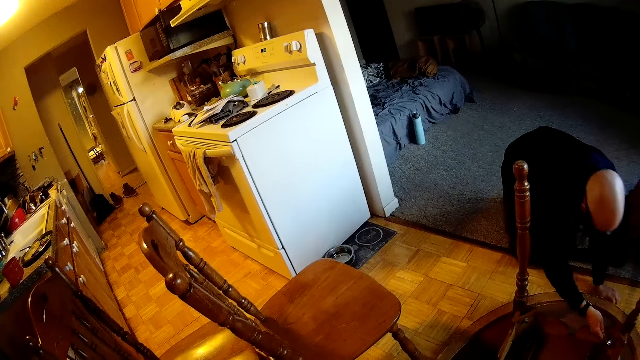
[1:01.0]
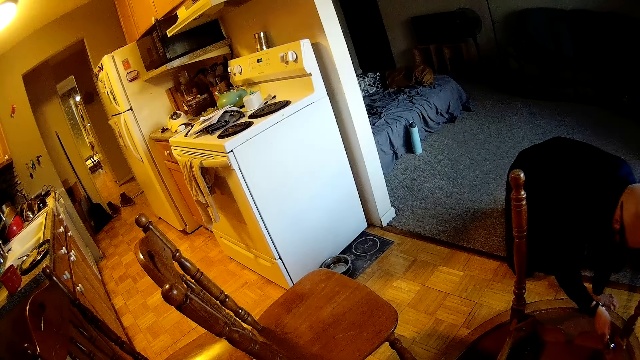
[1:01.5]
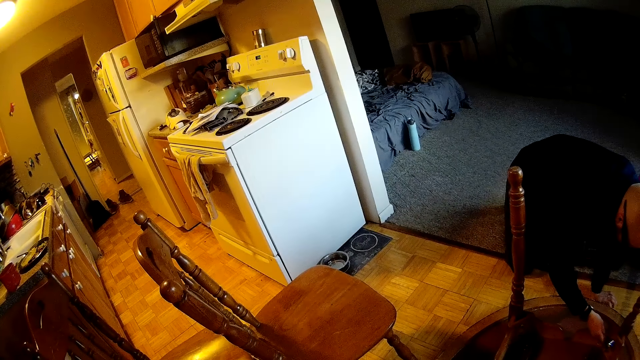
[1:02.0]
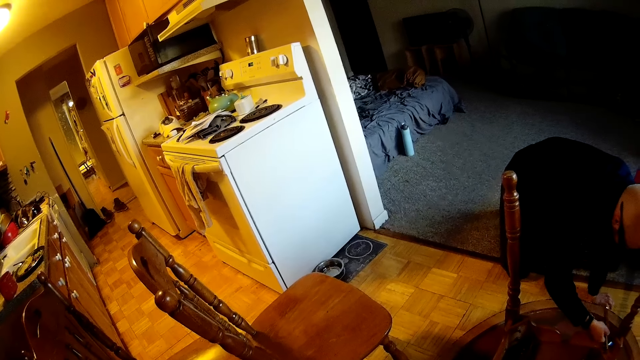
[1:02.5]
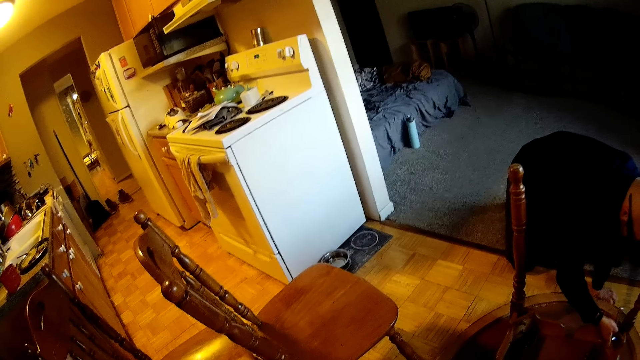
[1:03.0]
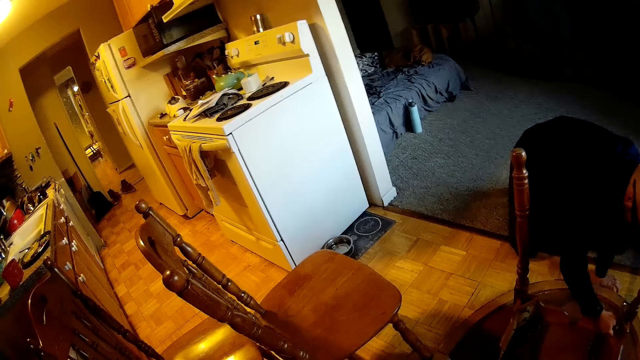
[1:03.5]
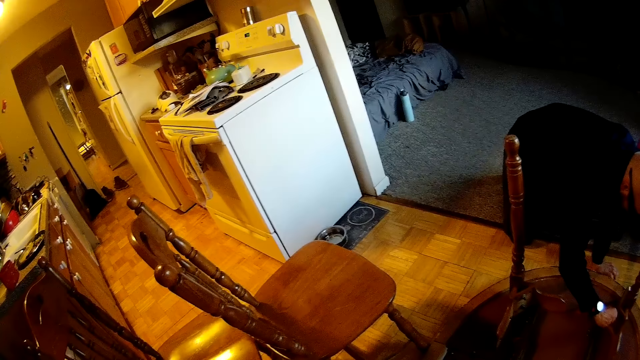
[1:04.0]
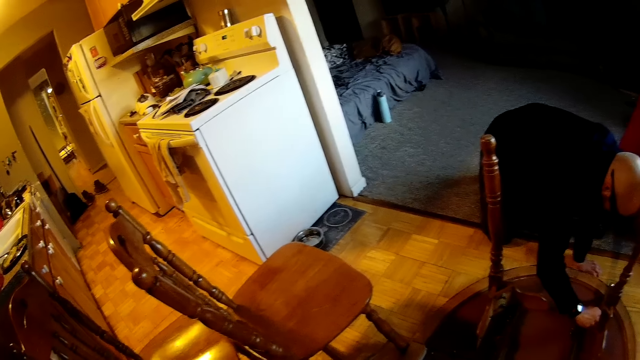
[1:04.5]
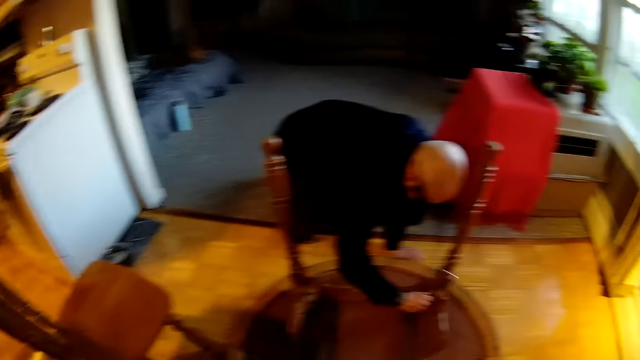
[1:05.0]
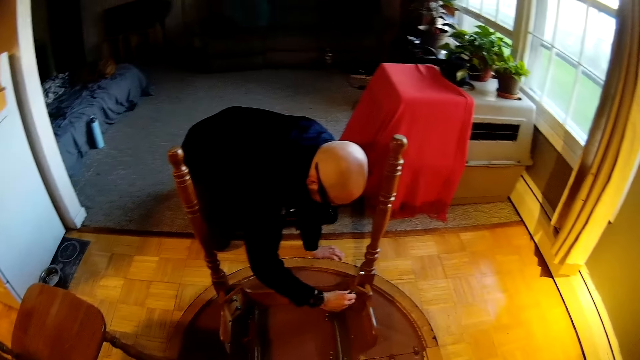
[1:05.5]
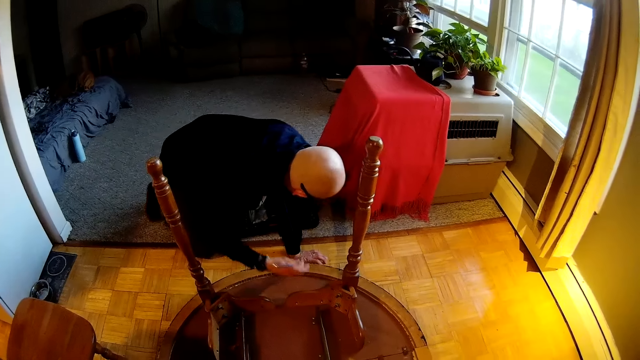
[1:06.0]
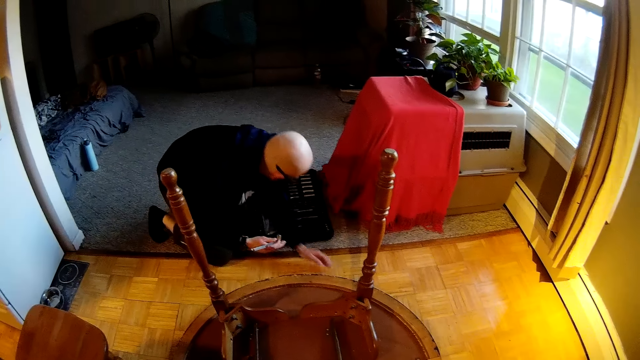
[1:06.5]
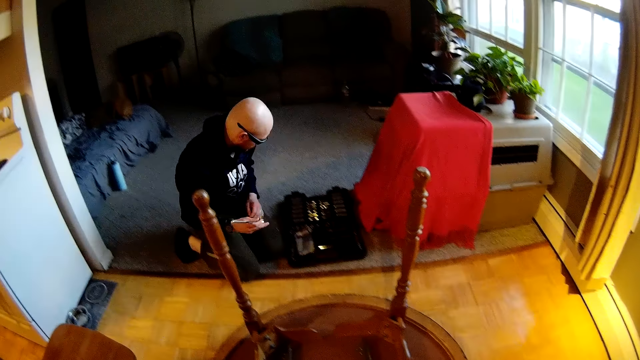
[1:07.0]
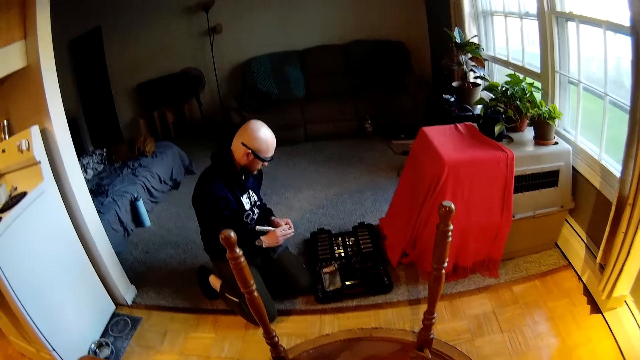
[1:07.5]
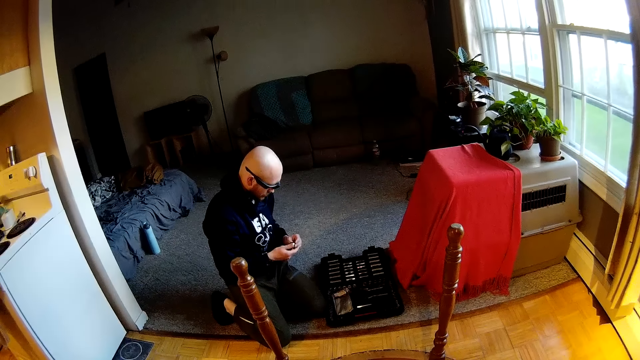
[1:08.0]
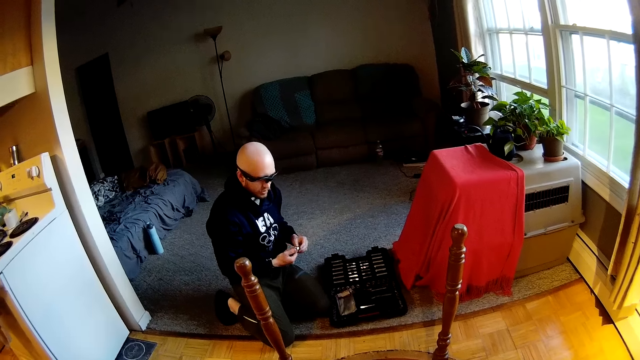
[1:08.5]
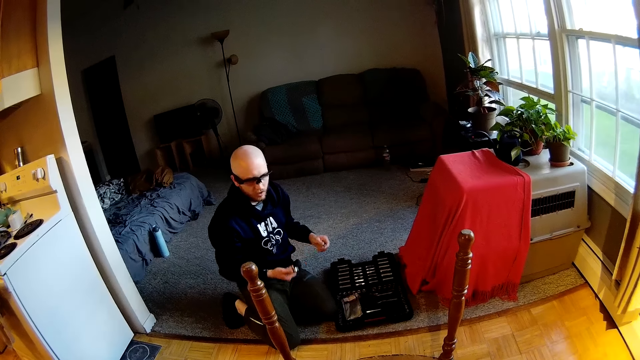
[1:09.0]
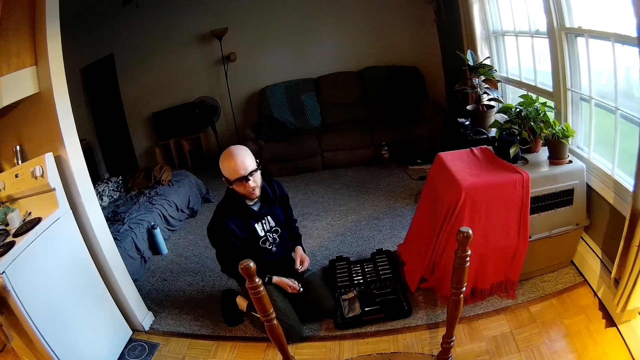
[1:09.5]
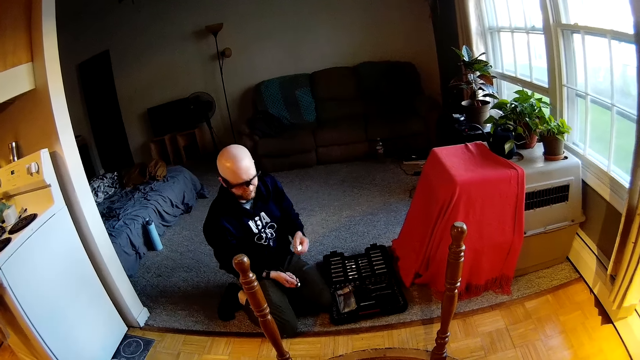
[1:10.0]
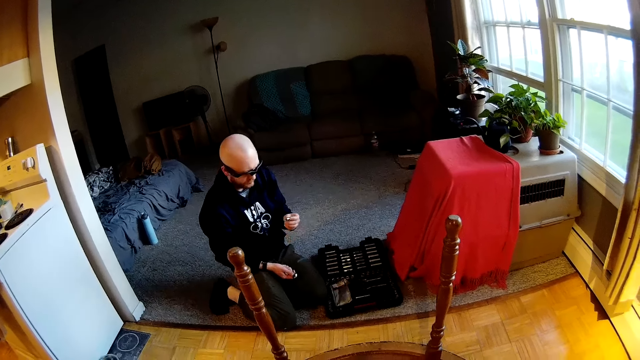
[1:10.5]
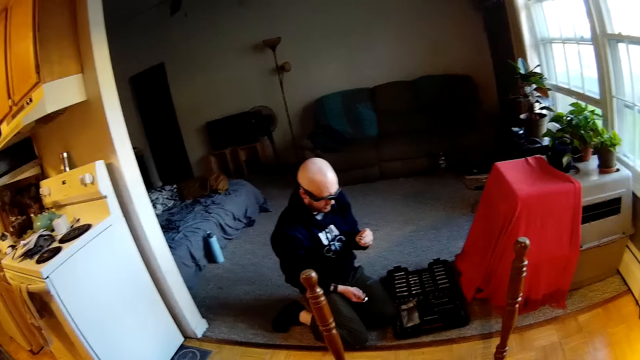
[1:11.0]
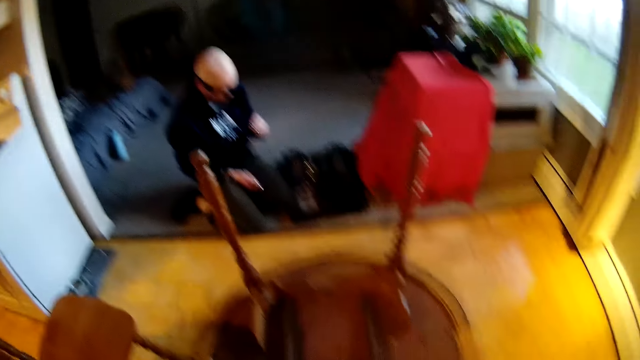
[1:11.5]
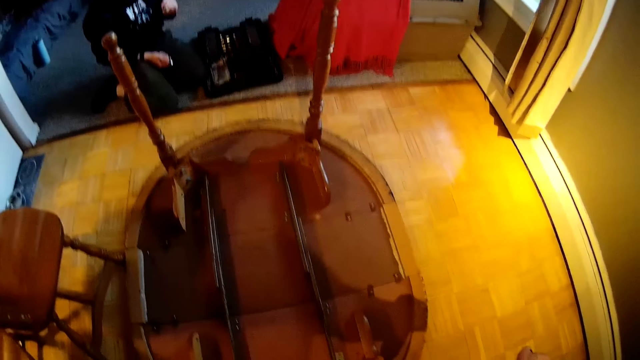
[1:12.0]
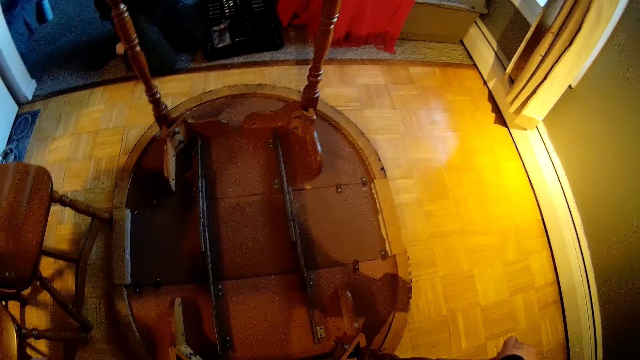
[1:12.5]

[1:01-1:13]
A man takes his left hand off the wrench. The man places his left hand on the floor of the dining. He loosens a nut on the leg of the table with the wrench in his right hand. He fixes the nut on the table. The camera wearer interacts with the man in the apartment. The man takes the wrench in his right hand off the leg of the table. He takes his left hand off the floor of the dining. He holds the wrench with both hands. He removes the nut from the spanner. He takes his left hand off the wrench. The camera wearer interacts with the man in the apartment. The man interacts with the camera wearer.

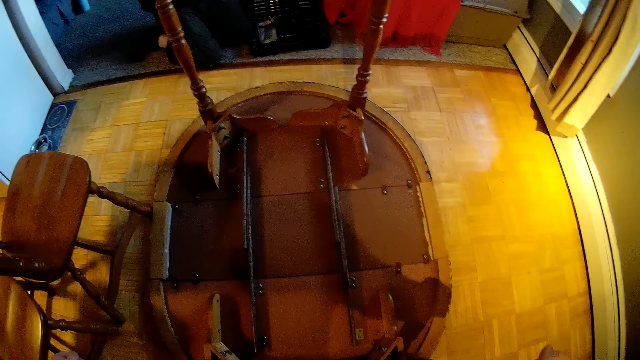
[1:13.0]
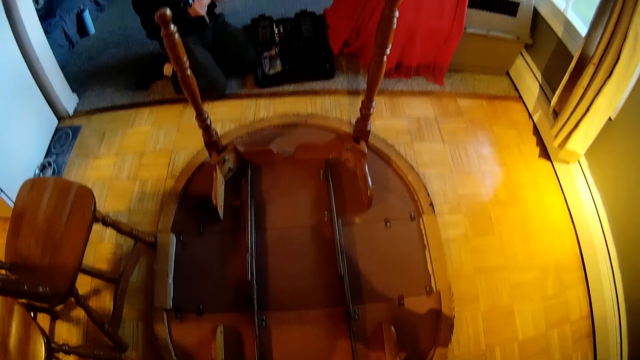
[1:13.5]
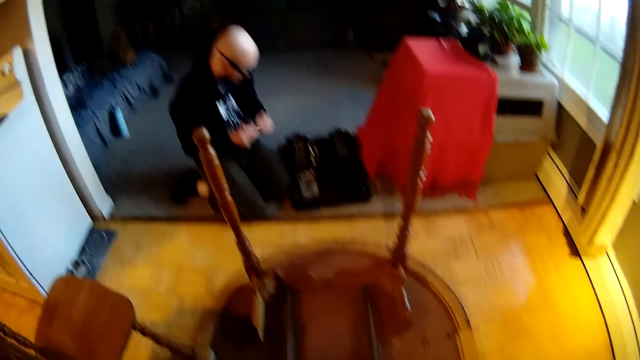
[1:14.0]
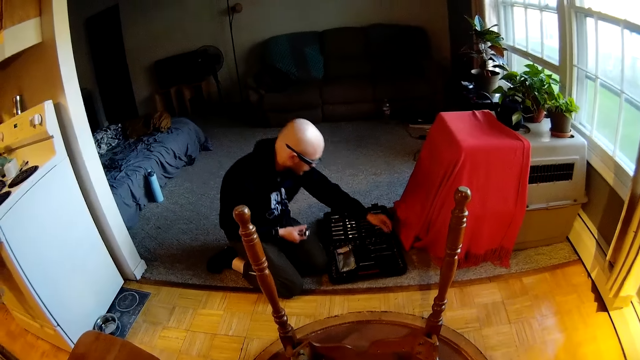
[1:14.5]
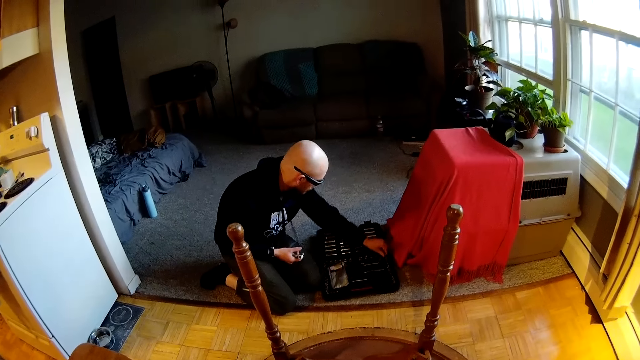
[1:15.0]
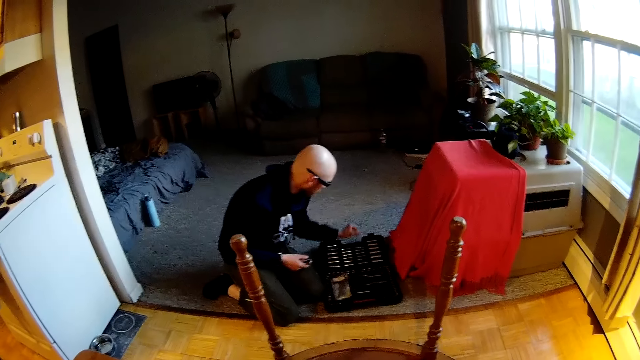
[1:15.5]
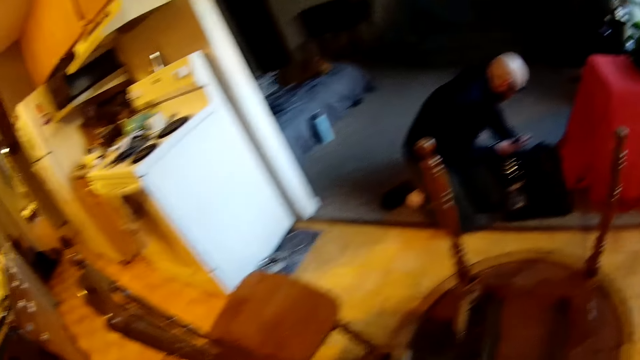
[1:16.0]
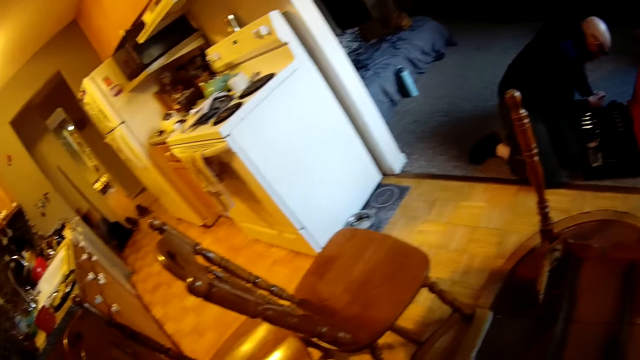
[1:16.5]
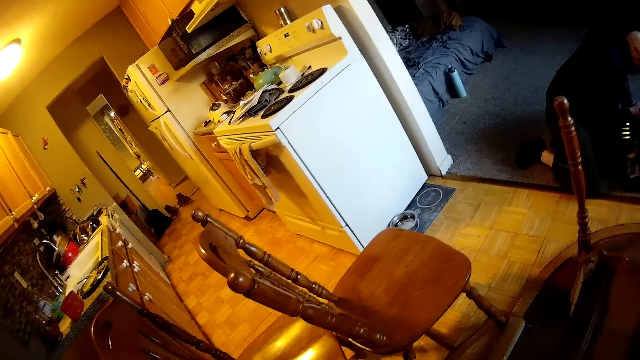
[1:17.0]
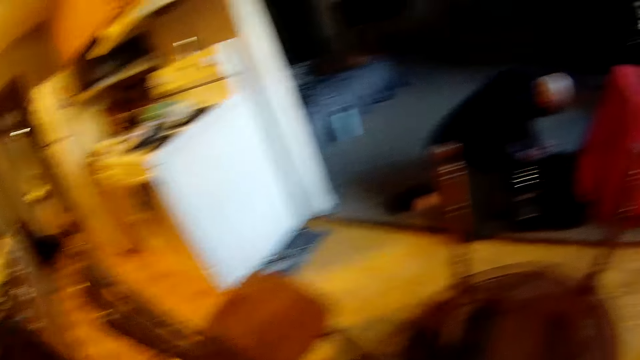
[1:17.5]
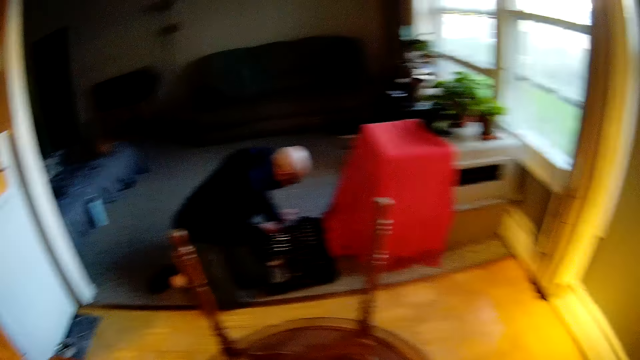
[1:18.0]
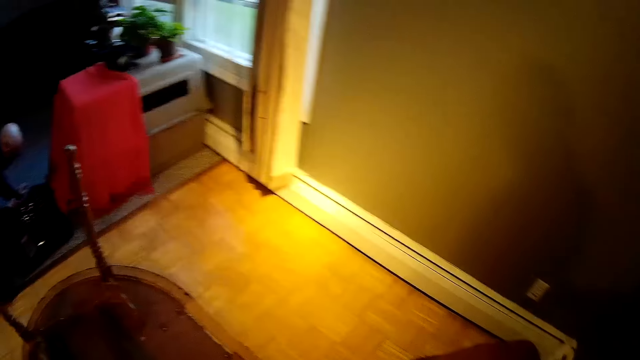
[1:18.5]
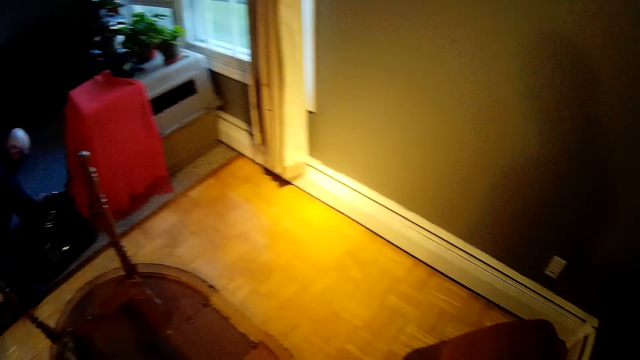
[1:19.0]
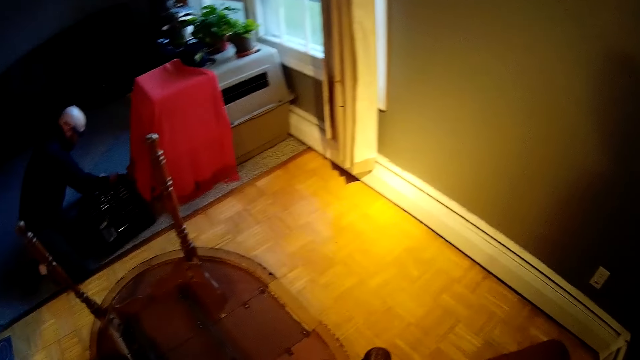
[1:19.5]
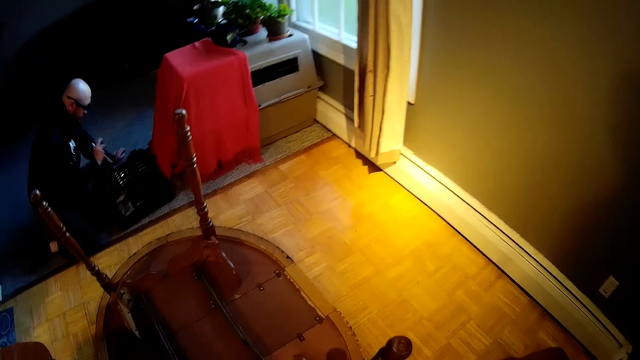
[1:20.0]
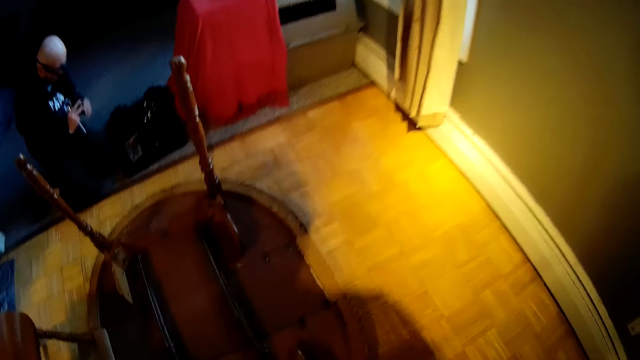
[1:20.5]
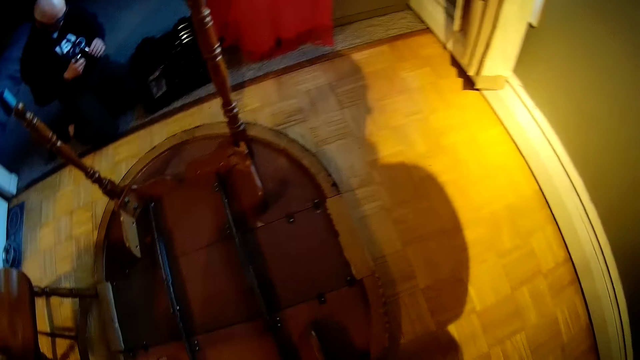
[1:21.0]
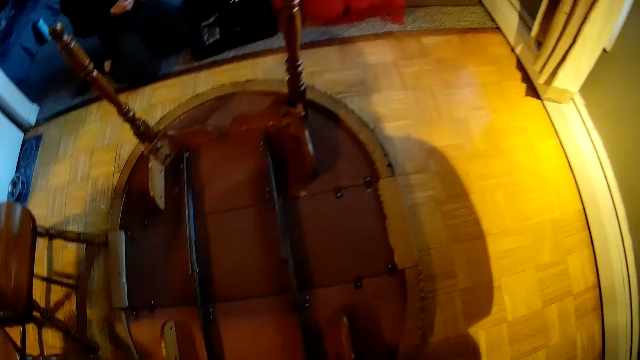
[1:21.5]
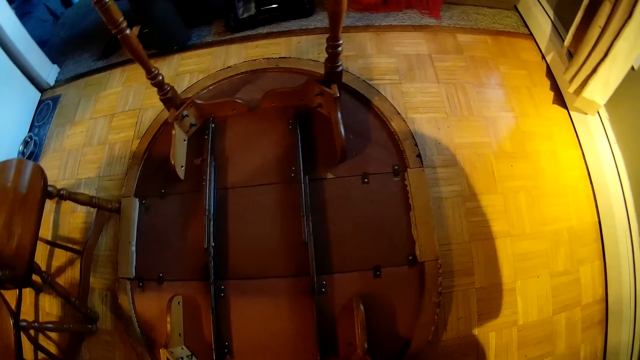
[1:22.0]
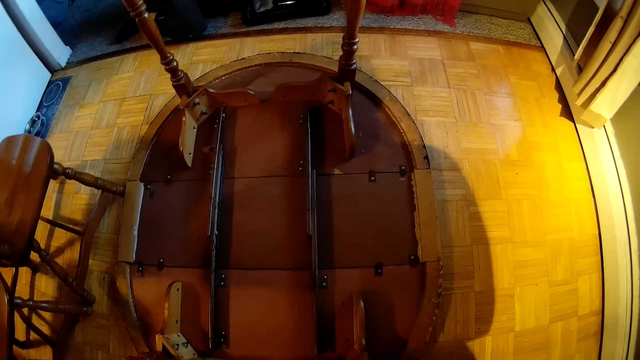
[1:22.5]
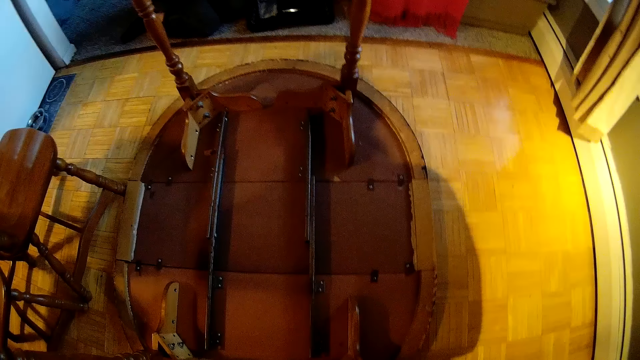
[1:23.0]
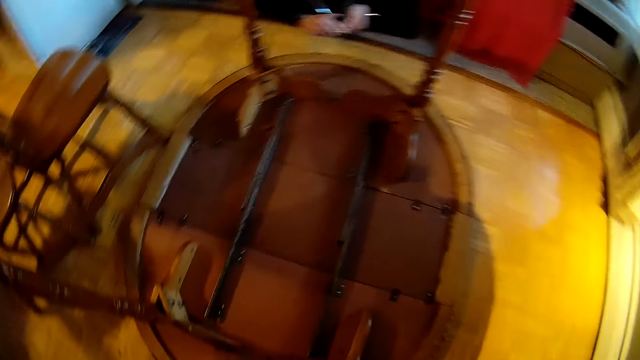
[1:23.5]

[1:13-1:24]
A man drops a bolt or nut on the tool box. The camera wearer looks around the room. The man picks another nut. He sorts tools with both hands. He fixes the nut on the spanner. The camera wearer looks at the table.
